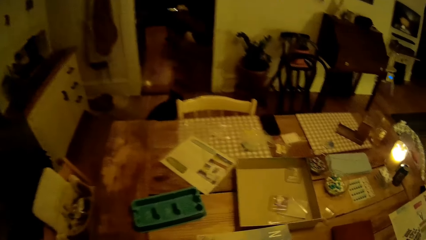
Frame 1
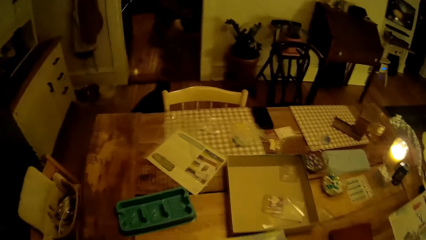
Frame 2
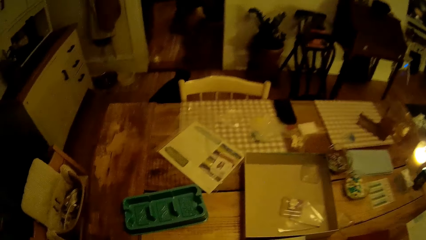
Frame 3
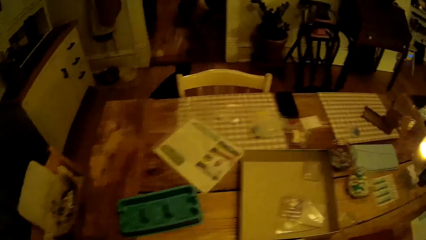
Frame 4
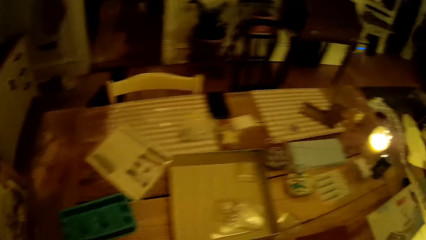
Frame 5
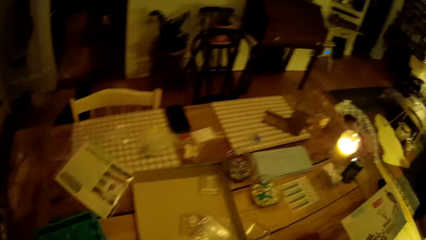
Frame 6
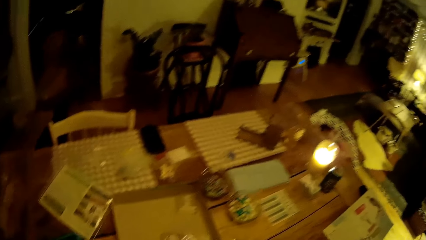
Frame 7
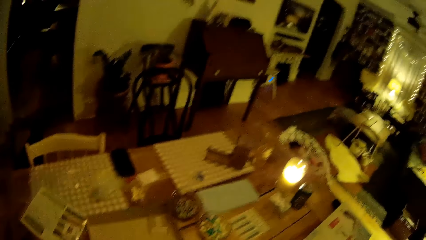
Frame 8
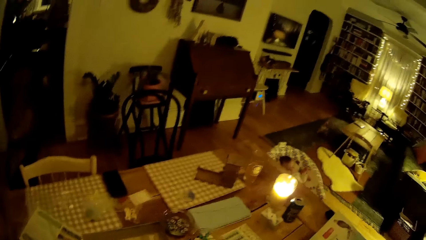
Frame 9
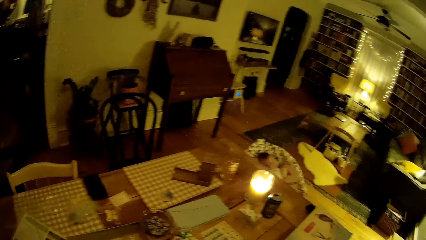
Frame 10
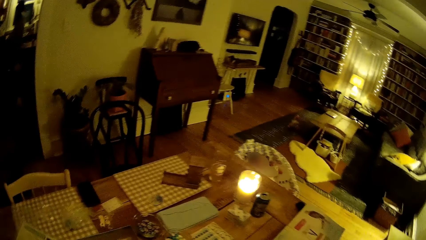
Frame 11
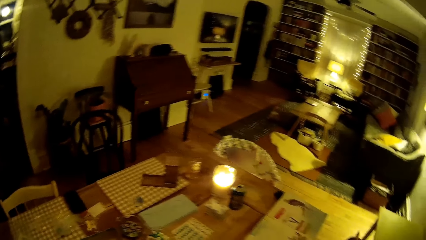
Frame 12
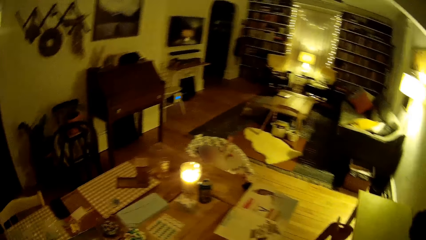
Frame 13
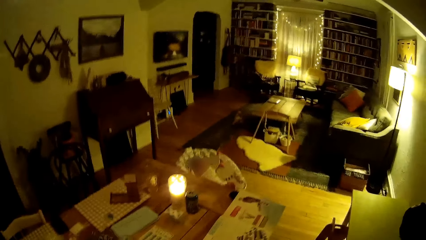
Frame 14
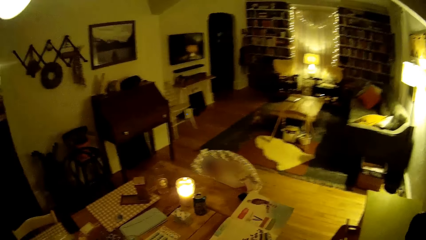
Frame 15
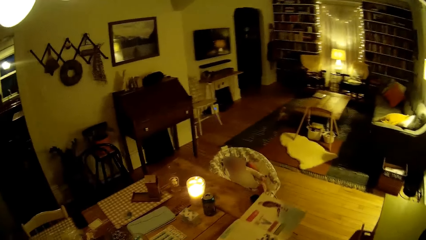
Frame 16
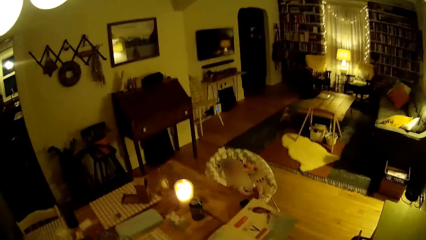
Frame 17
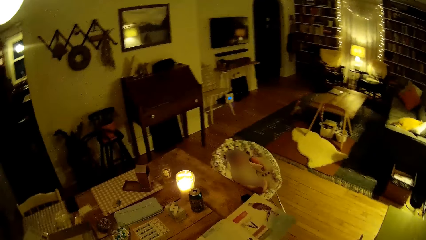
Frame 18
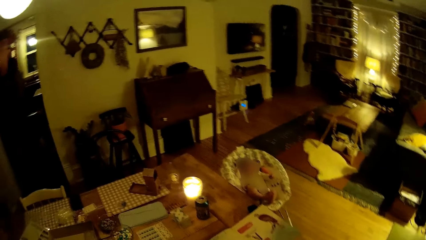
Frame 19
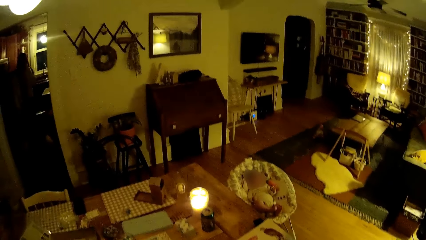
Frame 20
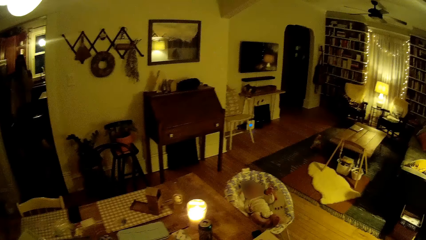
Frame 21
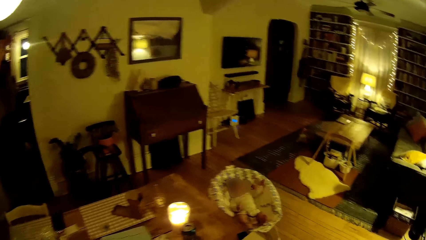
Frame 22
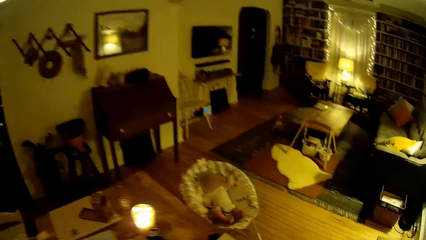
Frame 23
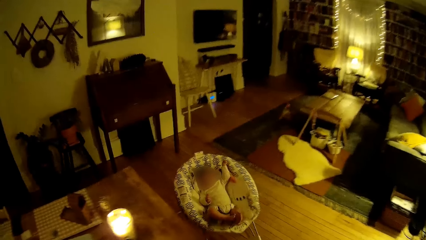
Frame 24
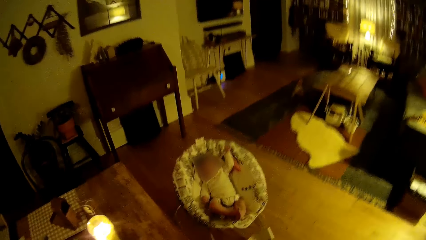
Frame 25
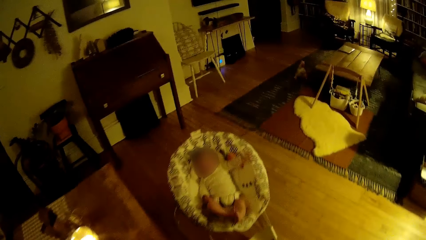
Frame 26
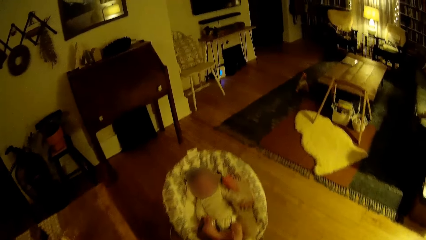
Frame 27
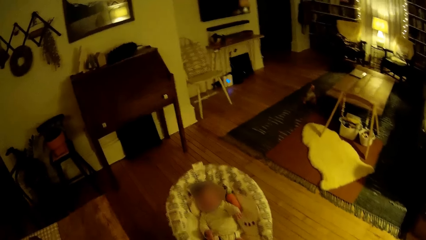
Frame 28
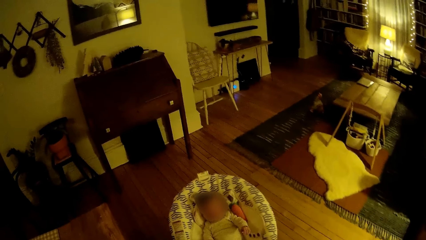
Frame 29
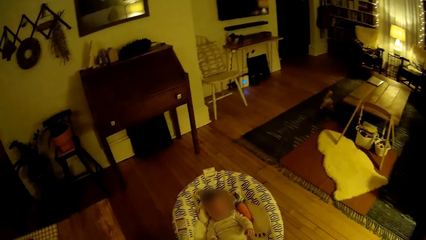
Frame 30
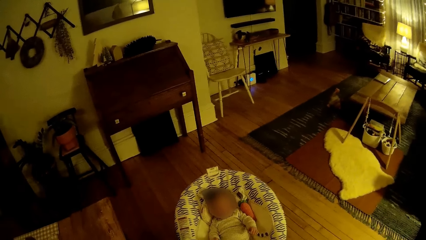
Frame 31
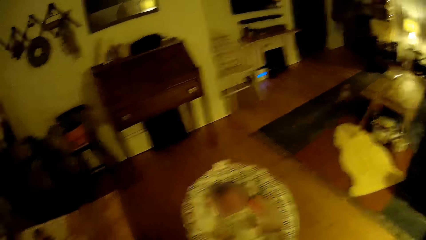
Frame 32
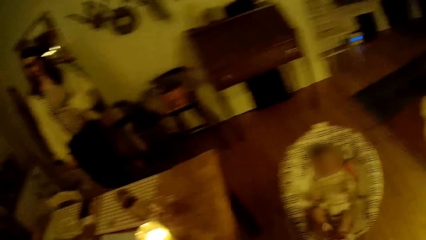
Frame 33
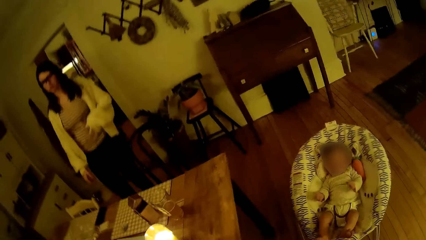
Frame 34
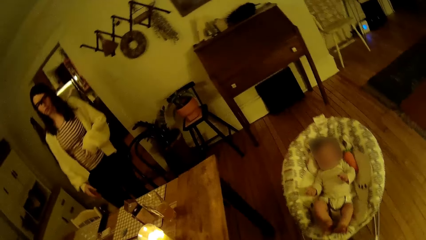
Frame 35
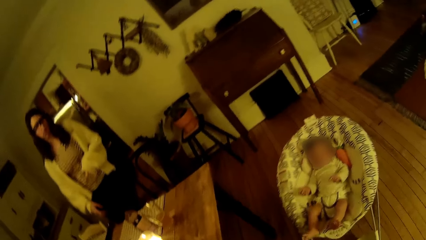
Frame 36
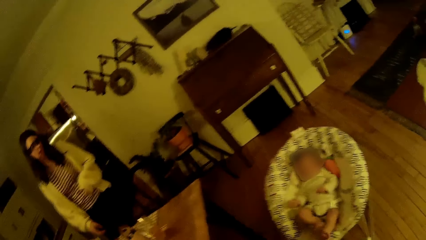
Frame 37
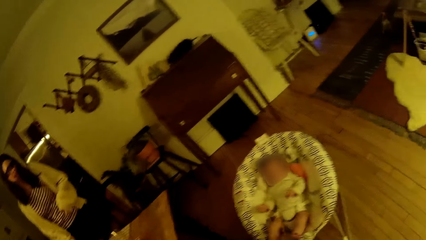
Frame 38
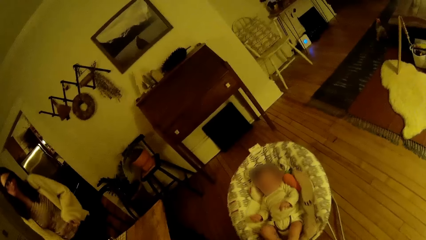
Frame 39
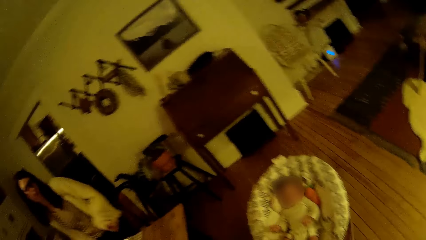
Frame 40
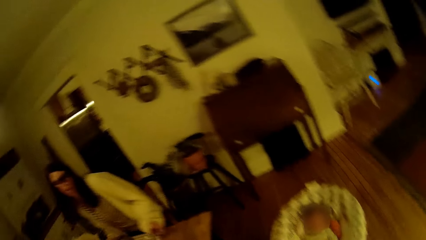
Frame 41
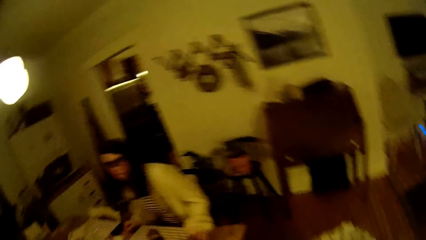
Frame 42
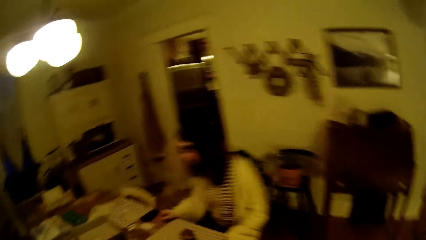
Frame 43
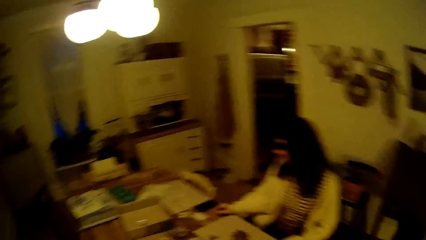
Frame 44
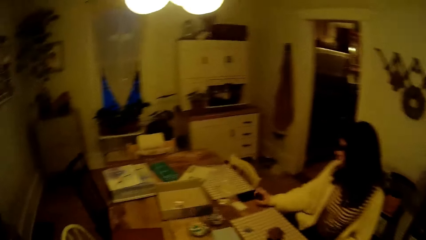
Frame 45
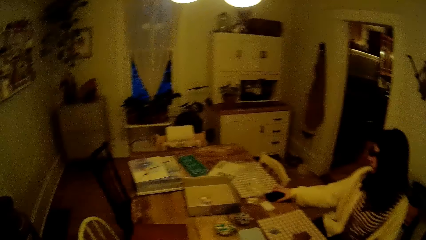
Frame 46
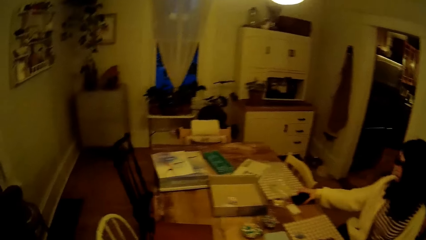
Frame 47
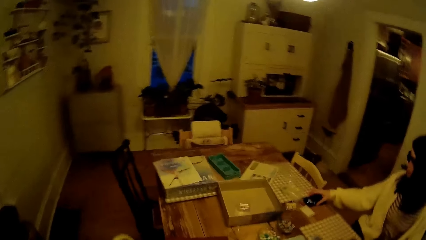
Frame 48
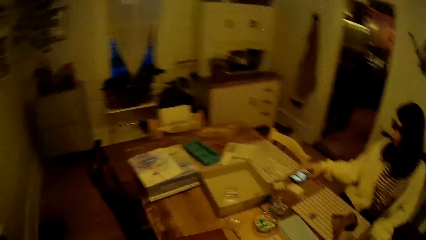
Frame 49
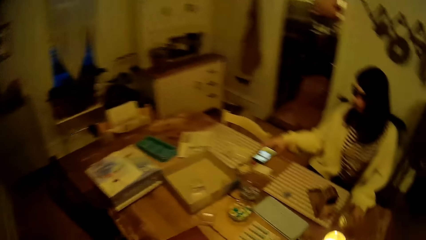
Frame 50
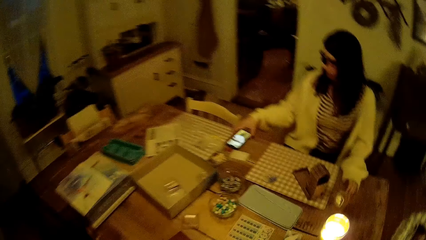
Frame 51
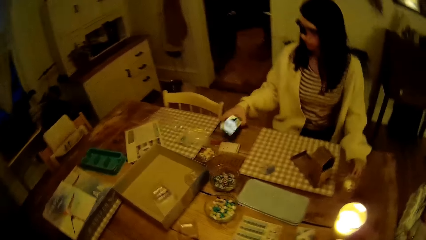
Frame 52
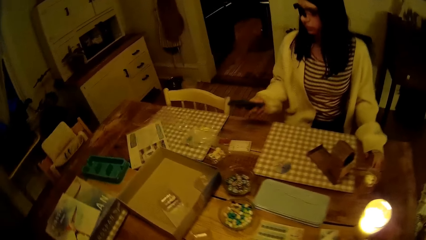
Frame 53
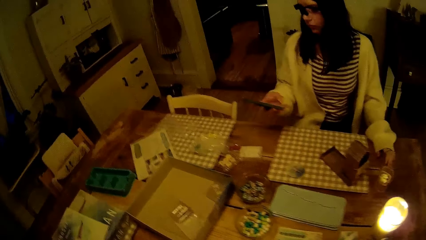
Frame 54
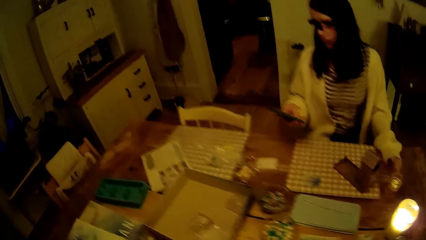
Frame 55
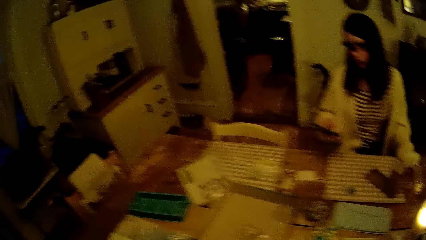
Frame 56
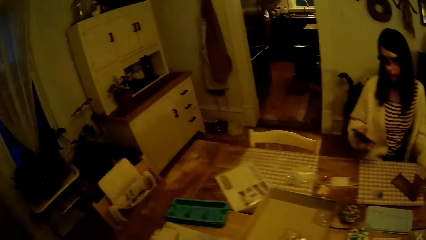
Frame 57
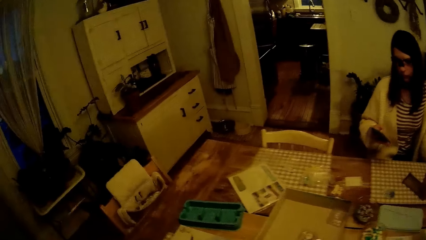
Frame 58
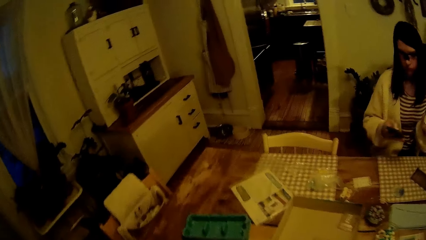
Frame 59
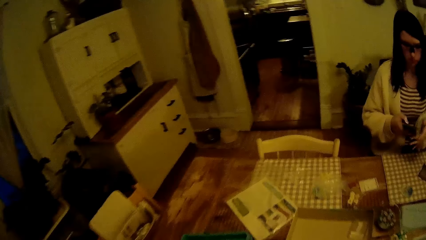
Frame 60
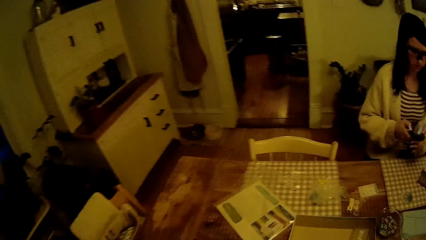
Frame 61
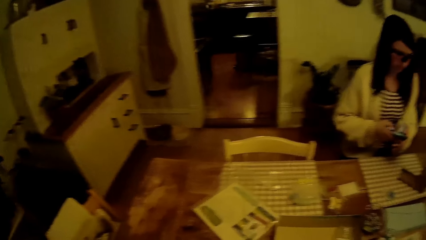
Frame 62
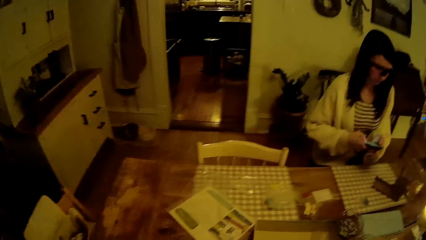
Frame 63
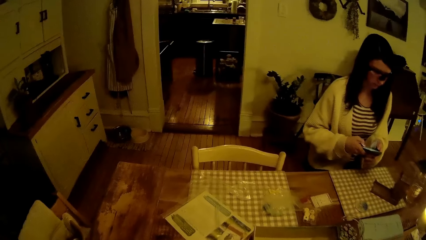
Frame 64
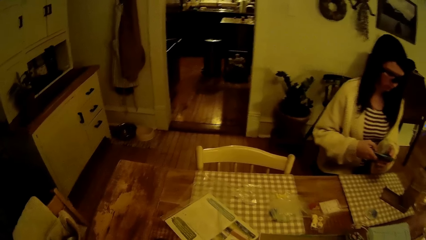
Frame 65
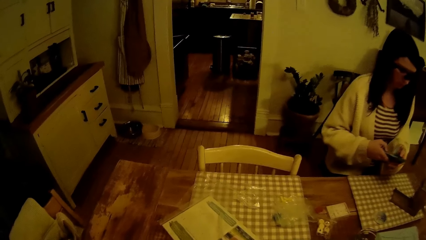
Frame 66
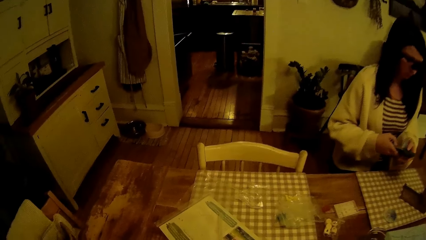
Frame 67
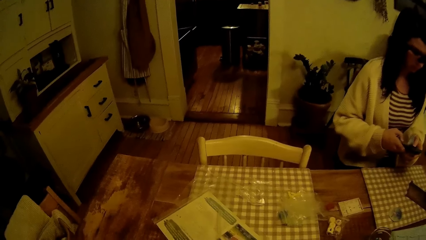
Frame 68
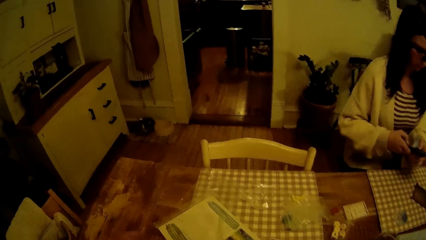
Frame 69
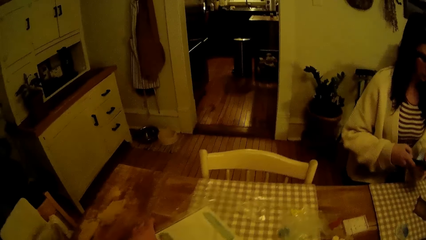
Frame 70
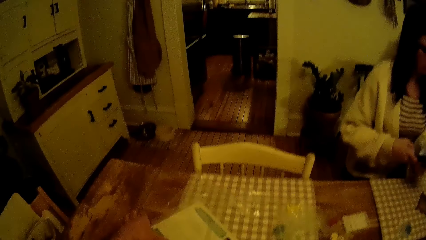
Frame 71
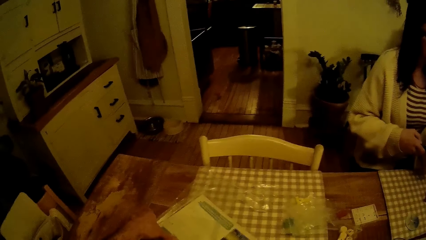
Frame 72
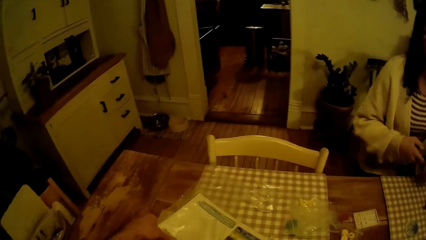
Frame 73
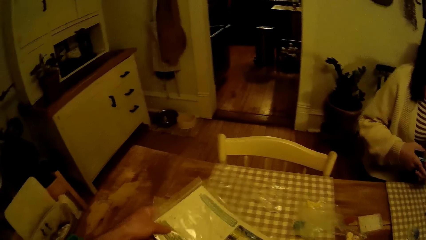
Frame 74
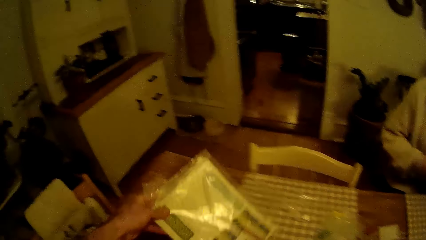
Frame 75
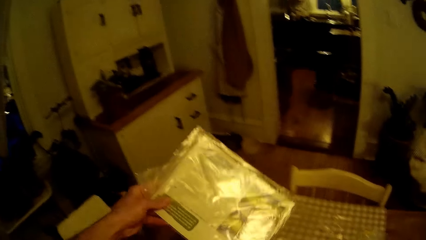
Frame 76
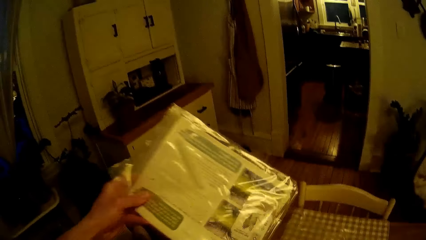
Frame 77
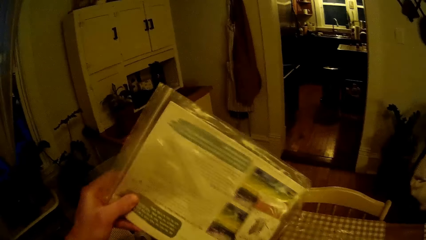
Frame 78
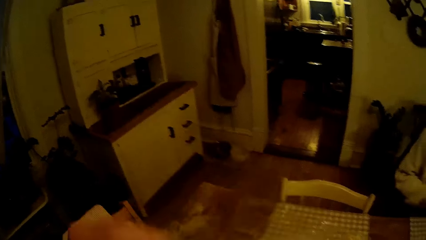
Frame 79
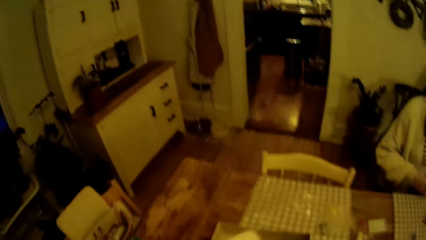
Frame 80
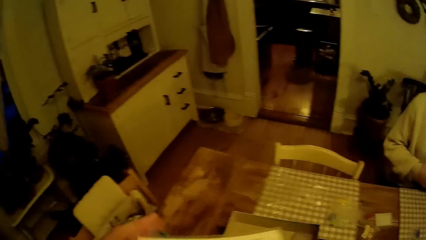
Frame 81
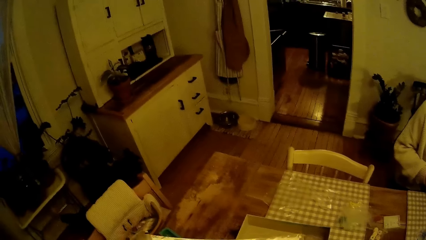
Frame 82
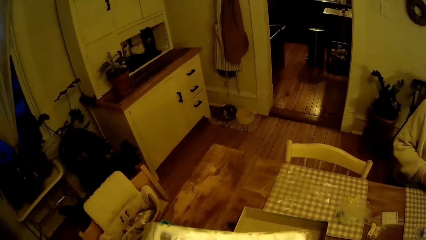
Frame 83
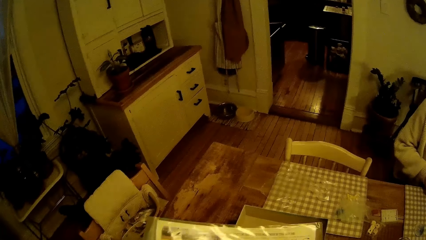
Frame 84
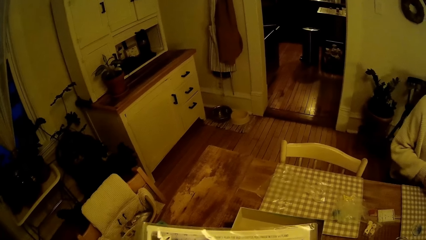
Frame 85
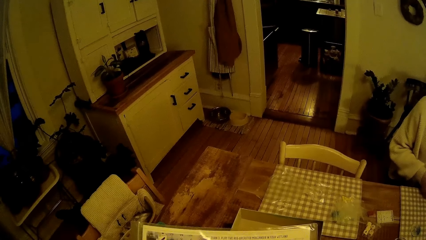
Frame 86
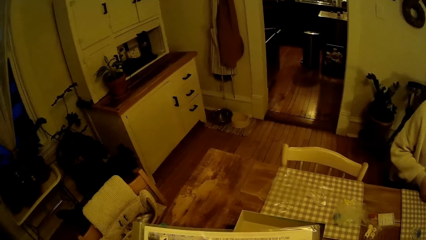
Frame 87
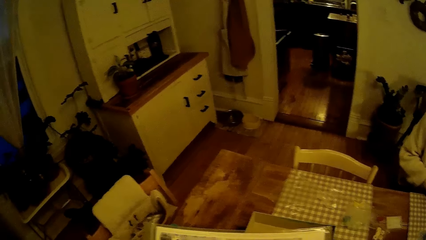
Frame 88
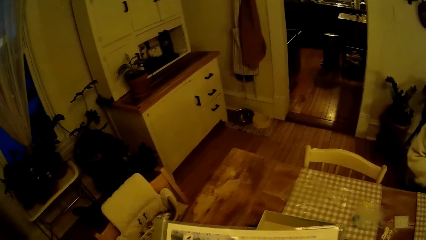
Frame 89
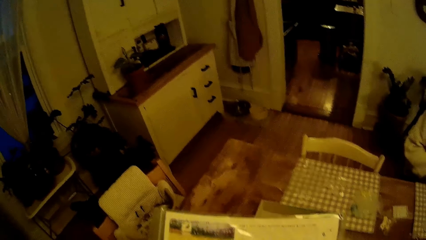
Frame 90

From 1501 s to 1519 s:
The woman picks a phone from the table with her right hand. The woman operates the phone with her left hand. The woman touches the phone. The camera wearer picks a game manual from the table with his left hand. He checks the book with both hands.
